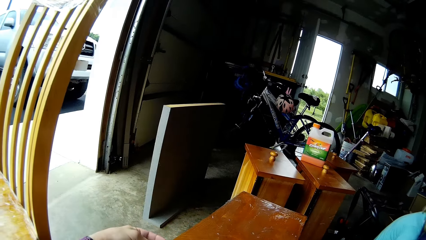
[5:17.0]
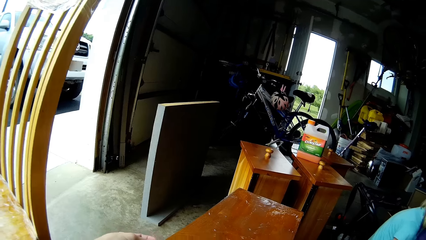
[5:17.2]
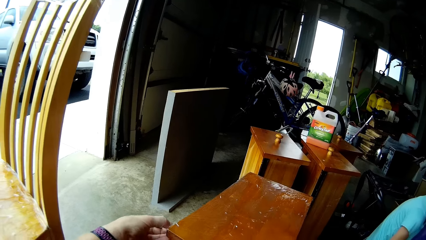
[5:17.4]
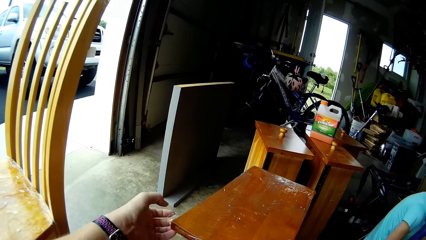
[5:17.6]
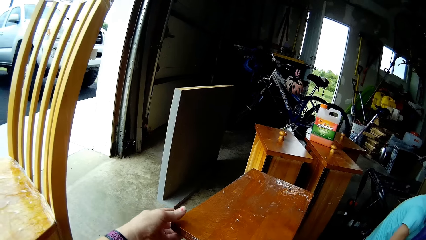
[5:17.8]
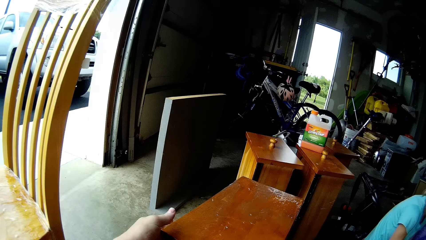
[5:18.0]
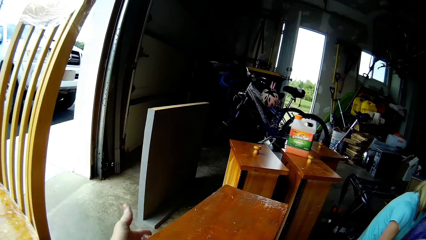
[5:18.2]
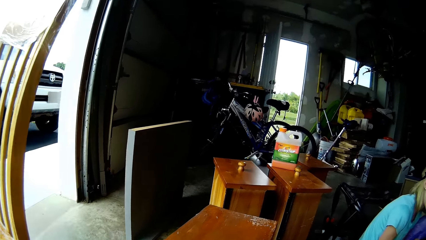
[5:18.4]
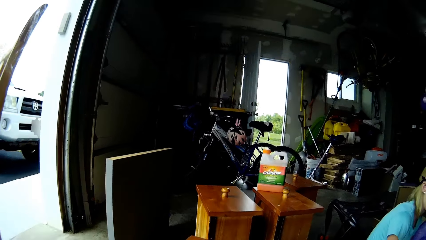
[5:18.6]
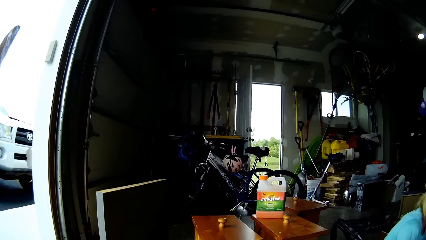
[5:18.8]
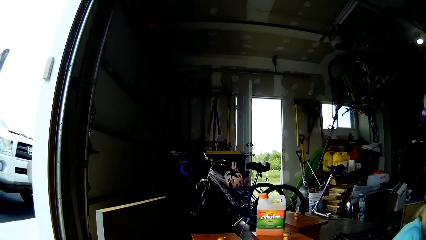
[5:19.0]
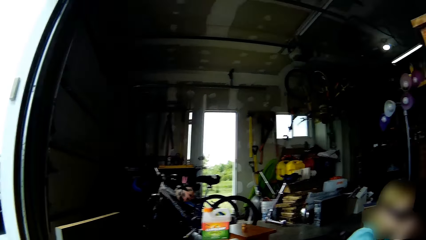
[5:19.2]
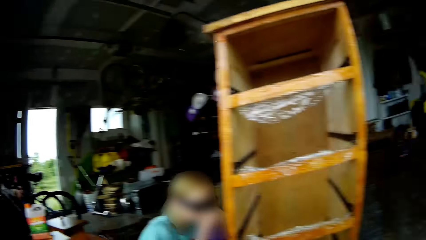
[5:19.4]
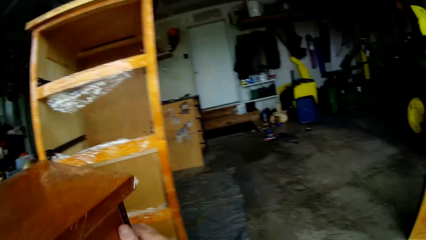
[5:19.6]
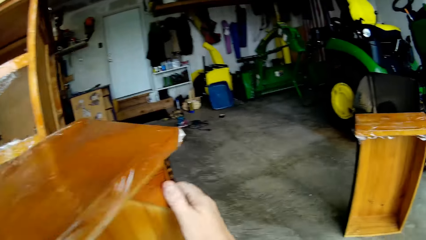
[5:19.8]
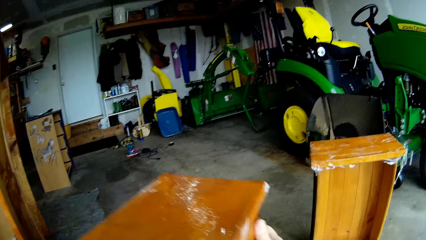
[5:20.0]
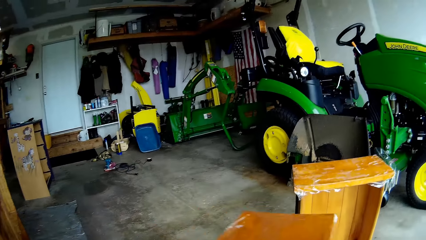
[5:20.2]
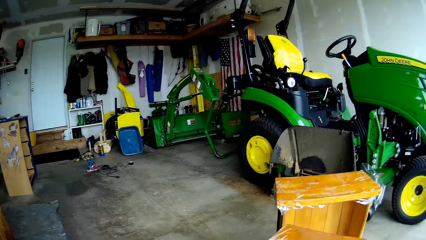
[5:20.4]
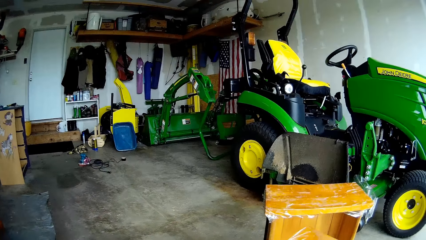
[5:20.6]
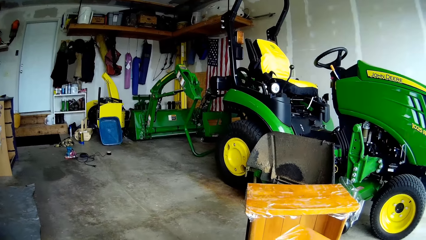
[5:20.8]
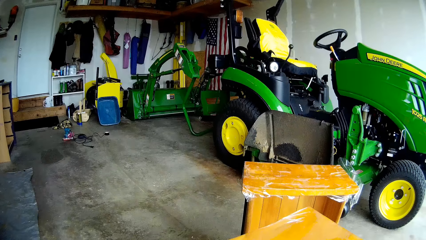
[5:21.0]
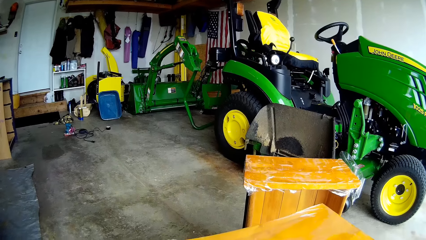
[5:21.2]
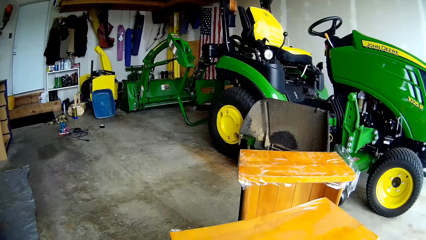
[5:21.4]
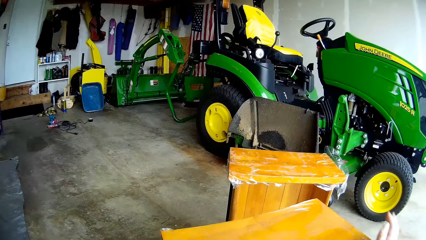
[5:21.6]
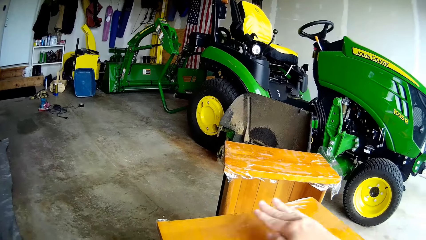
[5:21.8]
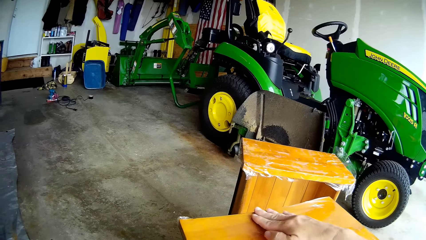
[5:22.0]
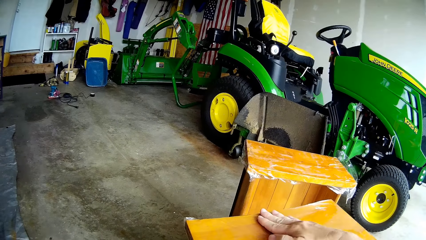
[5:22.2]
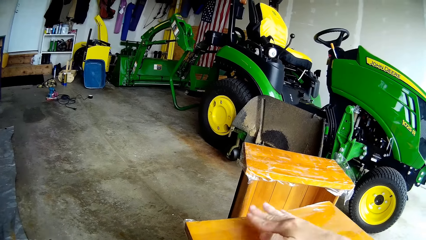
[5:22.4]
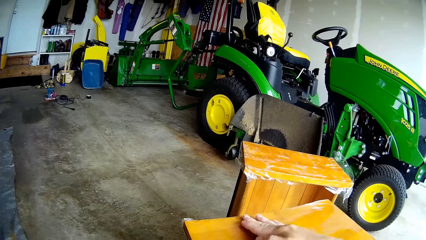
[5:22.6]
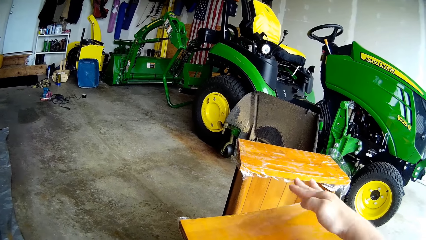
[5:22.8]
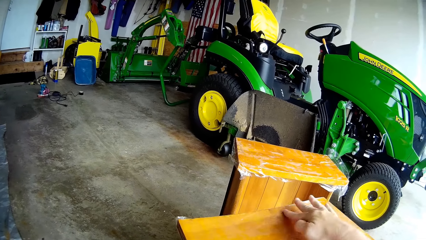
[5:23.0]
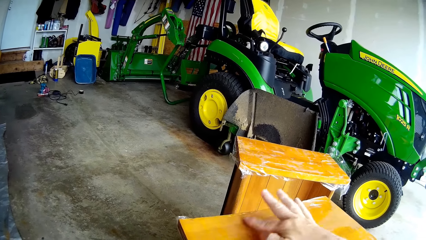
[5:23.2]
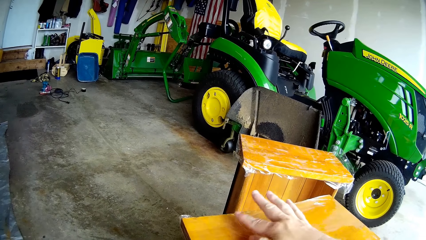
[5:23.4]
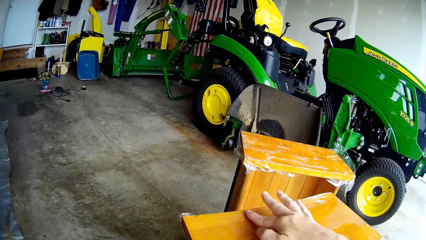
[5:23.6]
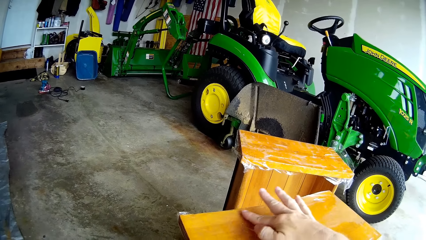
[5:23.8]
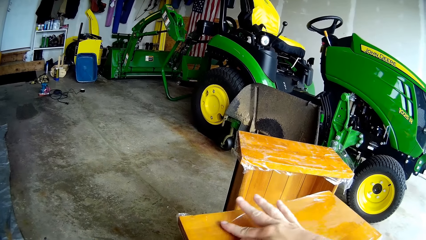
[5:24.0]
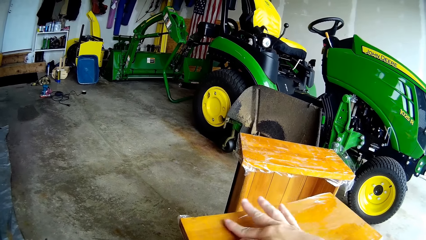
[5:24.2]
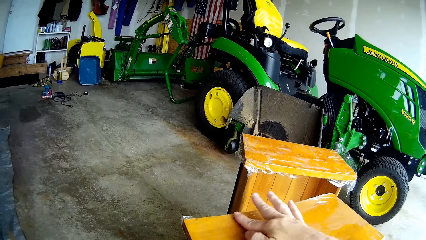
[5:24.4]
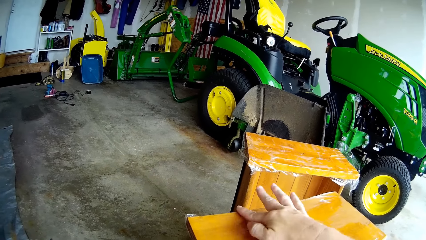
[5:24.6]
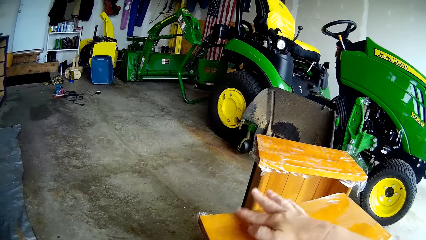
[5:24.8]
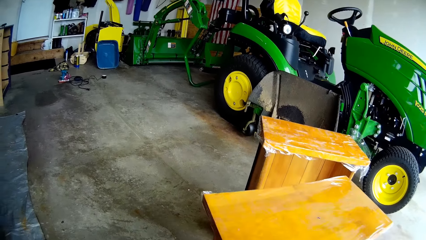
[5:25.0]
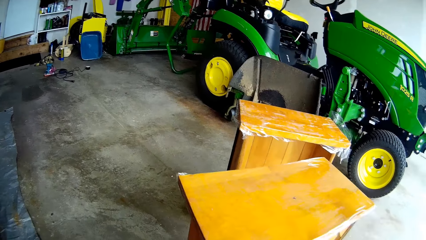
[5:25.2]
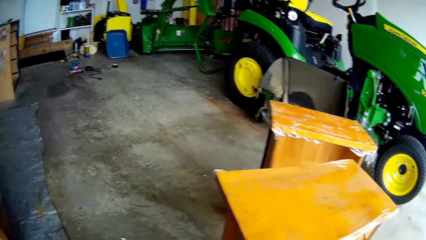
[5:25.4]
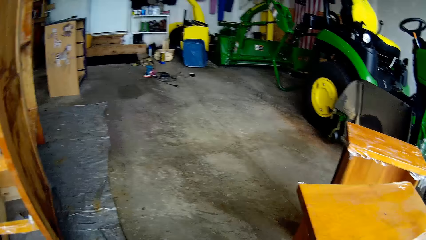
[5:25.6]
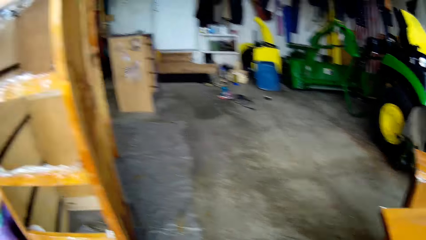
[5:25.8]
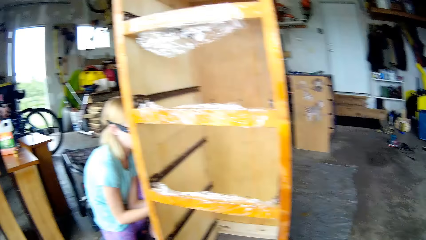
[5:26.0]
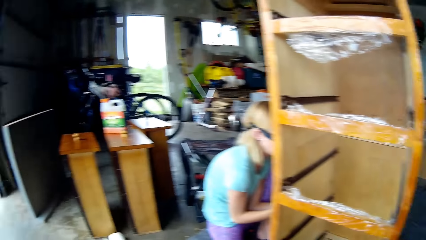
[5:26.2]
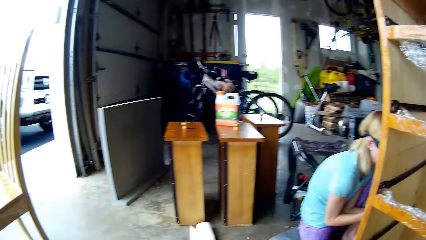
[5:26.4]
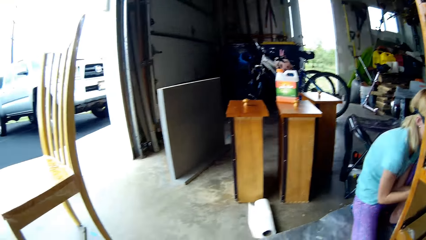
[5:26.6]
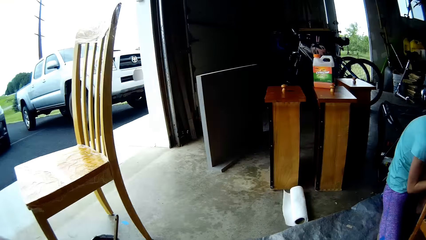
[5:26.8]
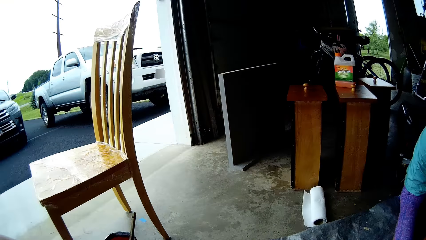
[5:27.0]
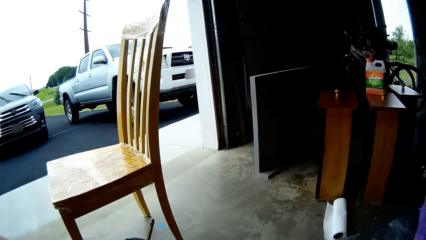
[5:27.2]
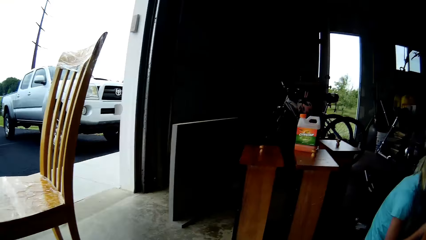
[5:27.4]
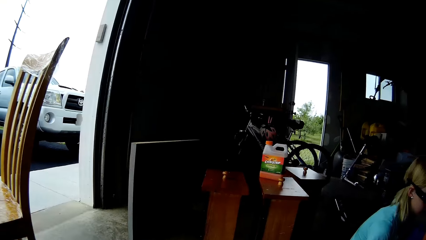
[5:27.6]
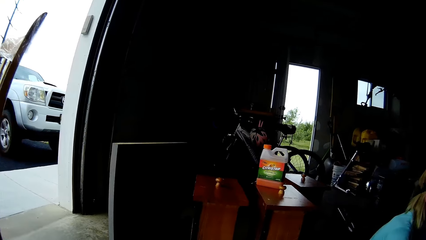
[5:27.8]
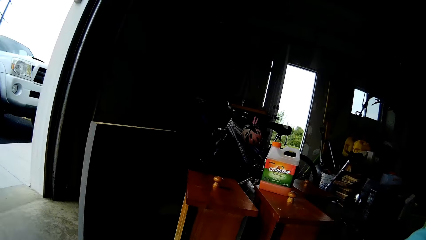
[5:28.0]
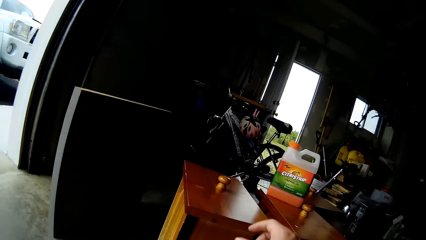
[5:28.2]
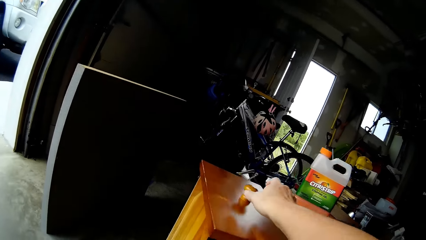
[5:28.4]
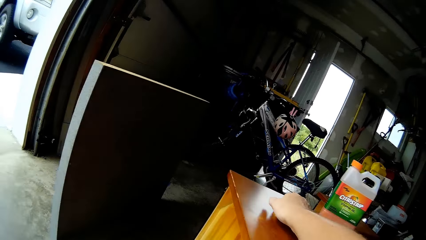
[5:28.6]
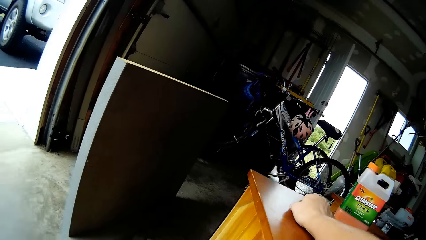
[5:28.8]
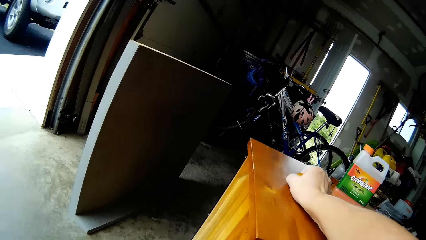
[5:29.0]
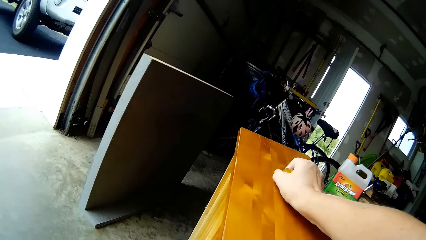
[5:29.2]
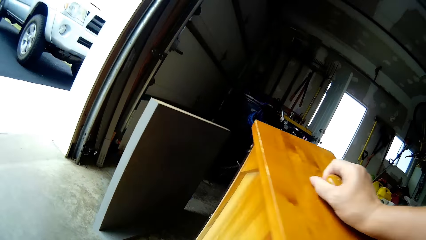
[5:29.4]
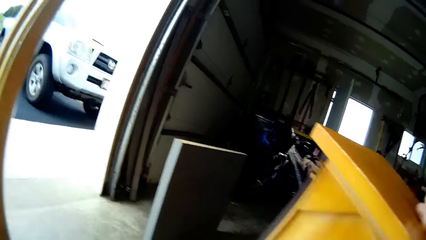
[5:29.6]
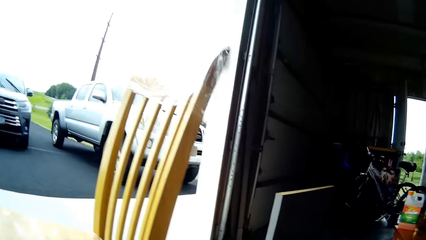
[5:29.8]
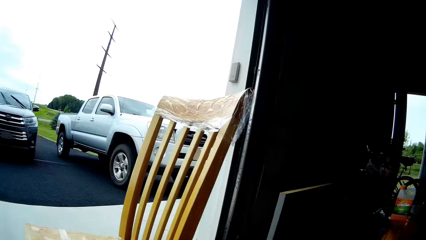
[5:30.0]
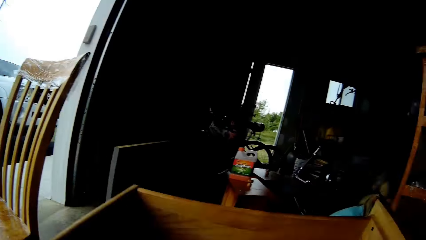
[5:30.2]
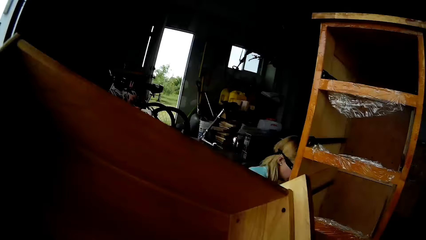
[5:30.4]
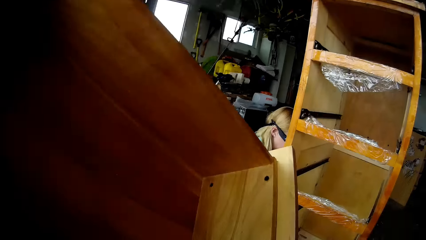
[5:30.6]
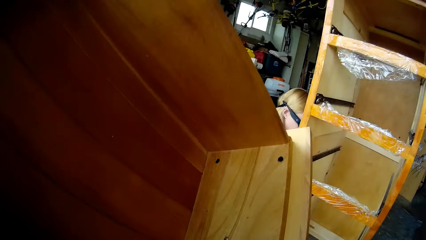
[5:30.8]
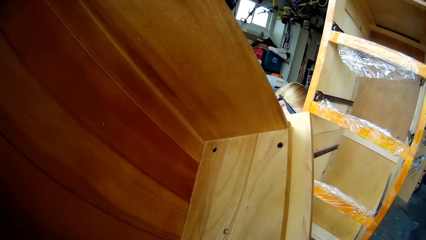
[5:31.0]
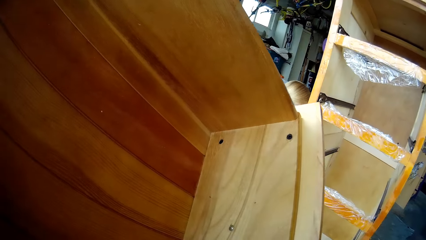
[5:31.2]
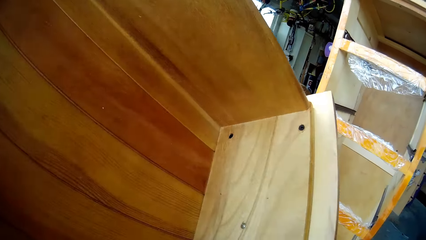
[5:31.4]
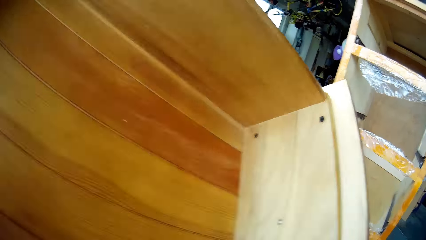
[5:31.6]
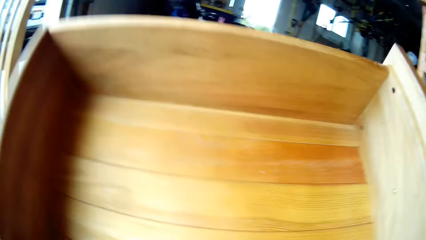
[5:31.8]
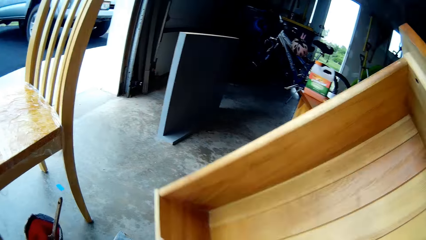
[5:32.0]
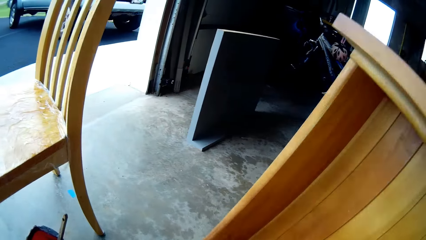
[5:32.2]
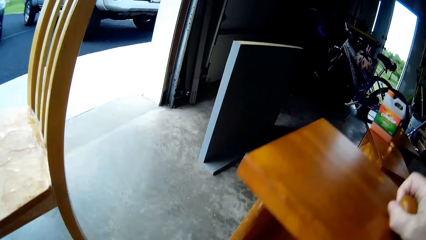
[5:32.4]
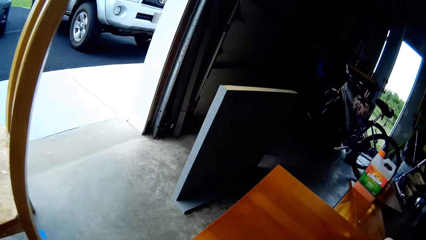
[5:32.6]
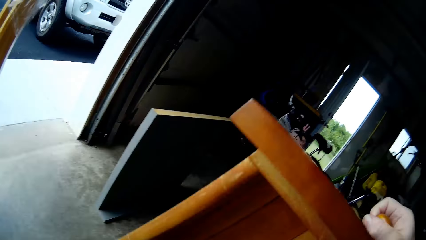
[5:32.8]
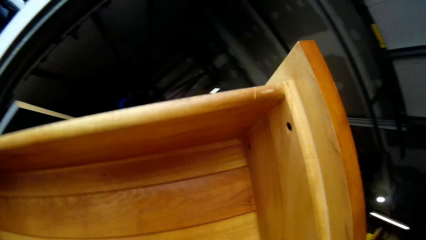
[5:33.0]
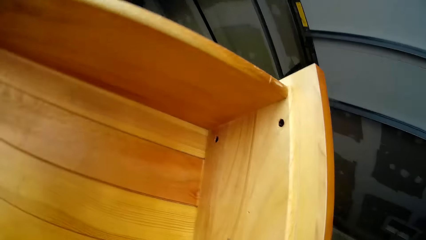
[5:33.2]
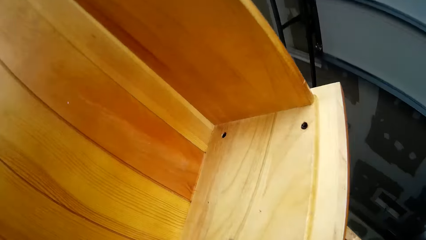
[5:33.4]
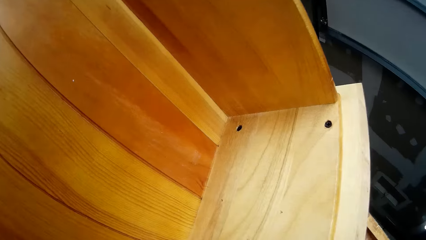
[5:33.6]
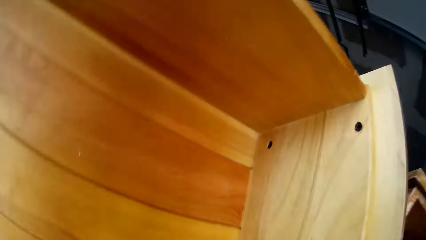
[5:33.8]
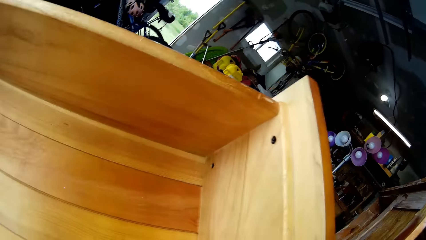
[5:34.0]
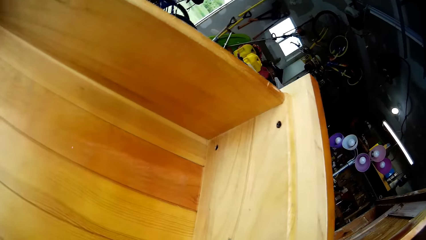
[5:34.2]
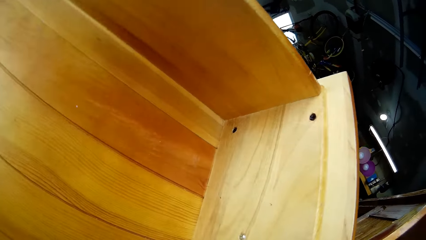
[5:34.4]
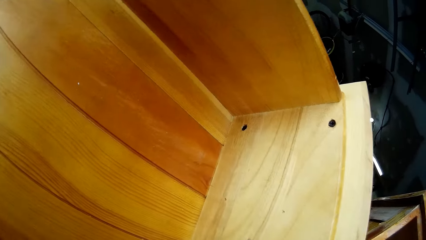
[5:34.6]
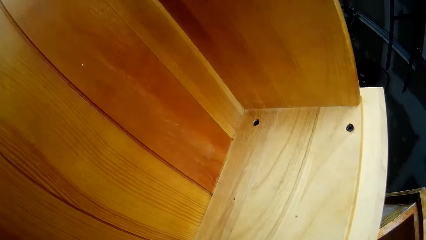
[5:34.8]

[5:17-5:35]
The camera wearer touches the table. They lift the table. They carry the table. They put the table aside in the garage. They straighten the polythene paper. They tap on the foil paper. They feel the foil paper on the table. They look around. They turn around. A person scrapes paint from the cupboard. The camera wearer steps forward. They walk around. They touch a knob on a drawer. They lift the table. They carry the drawer. They look in the drawer. They lift the table. They turn the drawer. They hold up the drawer. They look in the drawer.
